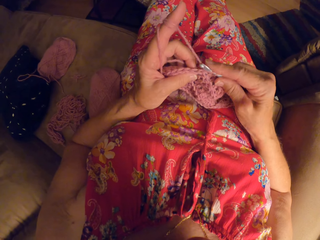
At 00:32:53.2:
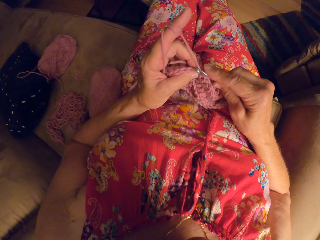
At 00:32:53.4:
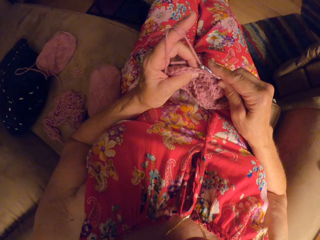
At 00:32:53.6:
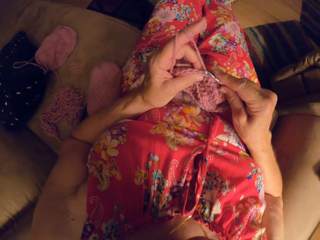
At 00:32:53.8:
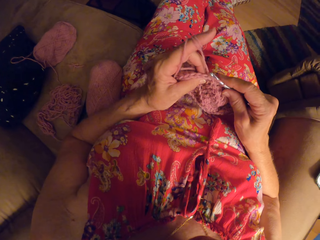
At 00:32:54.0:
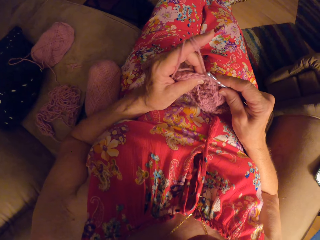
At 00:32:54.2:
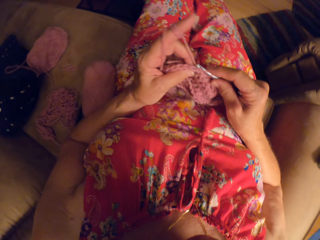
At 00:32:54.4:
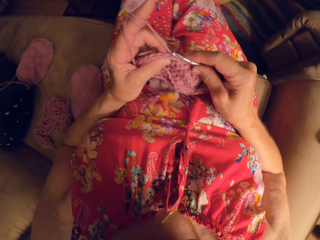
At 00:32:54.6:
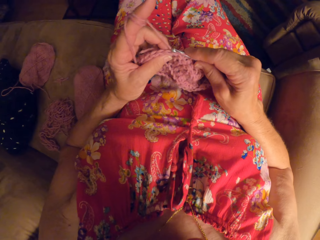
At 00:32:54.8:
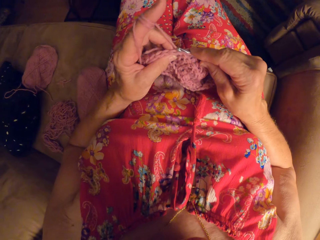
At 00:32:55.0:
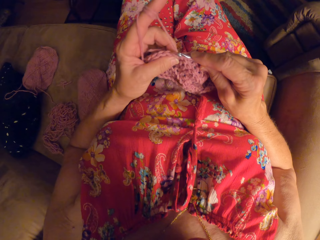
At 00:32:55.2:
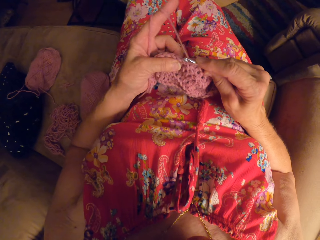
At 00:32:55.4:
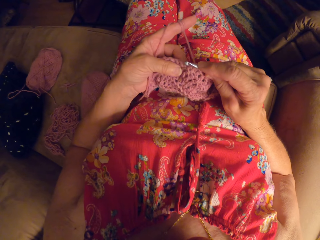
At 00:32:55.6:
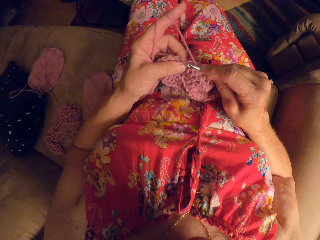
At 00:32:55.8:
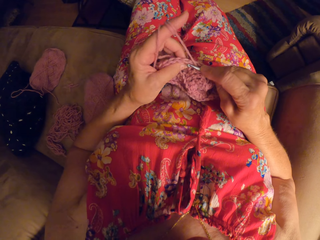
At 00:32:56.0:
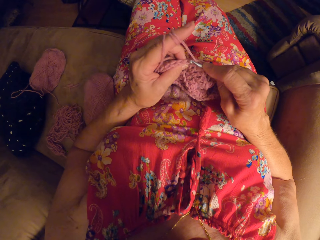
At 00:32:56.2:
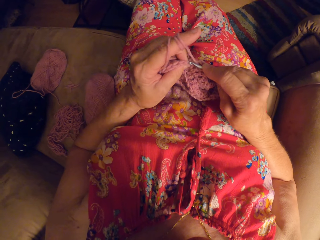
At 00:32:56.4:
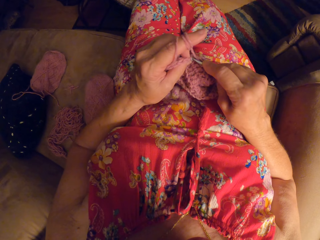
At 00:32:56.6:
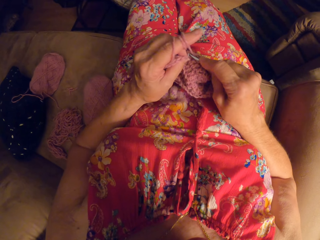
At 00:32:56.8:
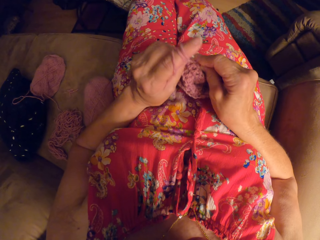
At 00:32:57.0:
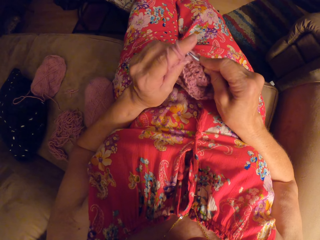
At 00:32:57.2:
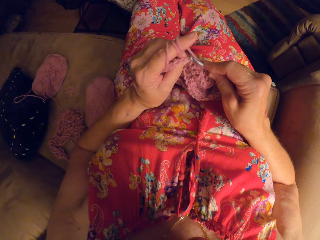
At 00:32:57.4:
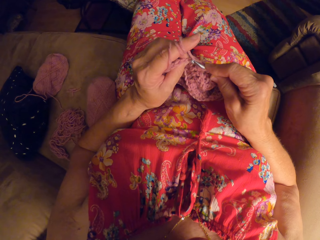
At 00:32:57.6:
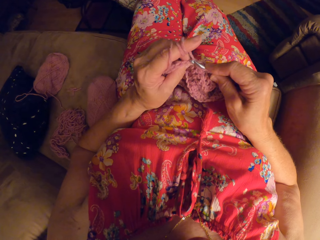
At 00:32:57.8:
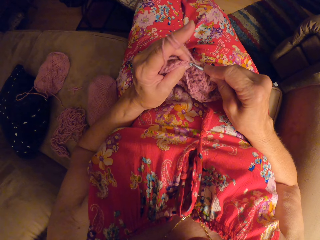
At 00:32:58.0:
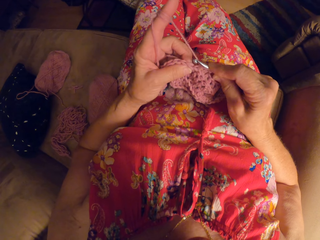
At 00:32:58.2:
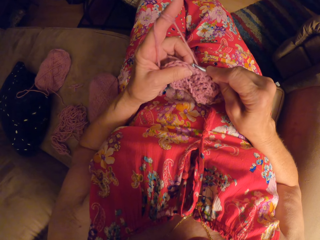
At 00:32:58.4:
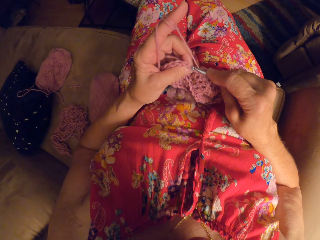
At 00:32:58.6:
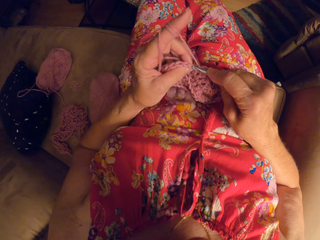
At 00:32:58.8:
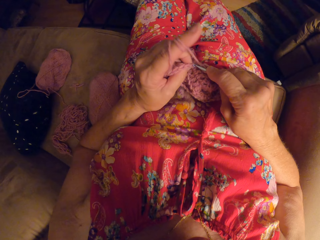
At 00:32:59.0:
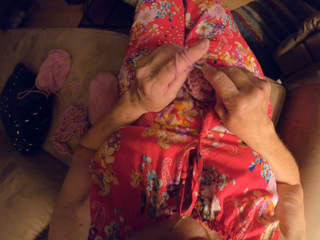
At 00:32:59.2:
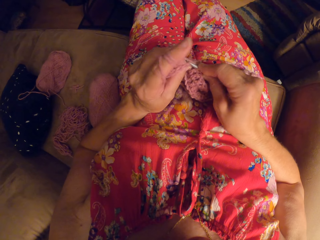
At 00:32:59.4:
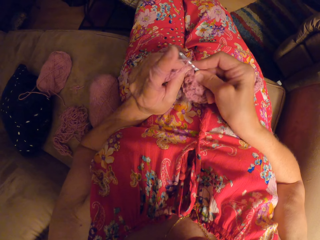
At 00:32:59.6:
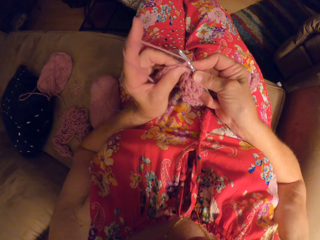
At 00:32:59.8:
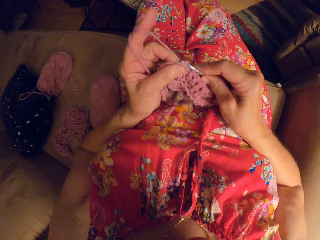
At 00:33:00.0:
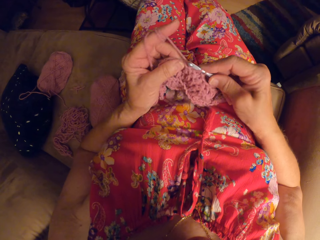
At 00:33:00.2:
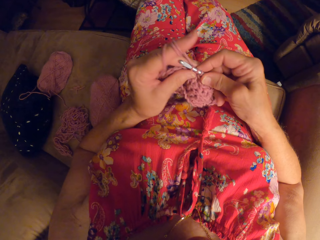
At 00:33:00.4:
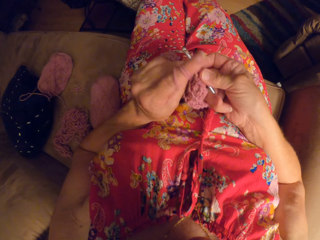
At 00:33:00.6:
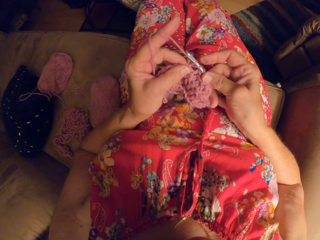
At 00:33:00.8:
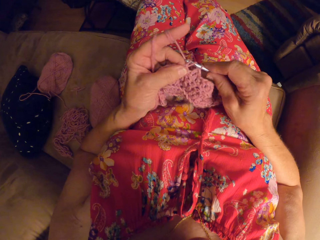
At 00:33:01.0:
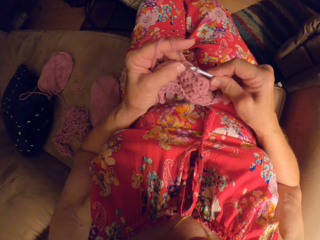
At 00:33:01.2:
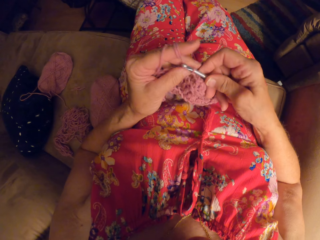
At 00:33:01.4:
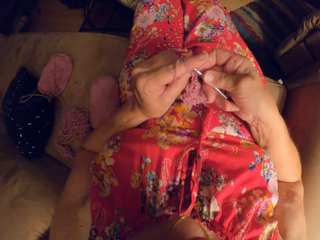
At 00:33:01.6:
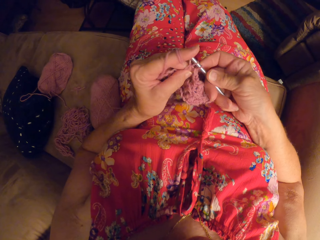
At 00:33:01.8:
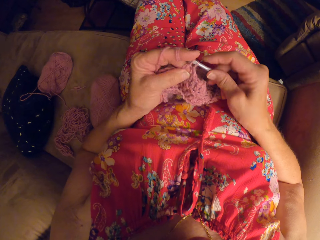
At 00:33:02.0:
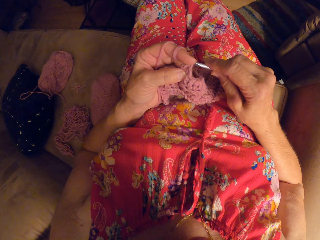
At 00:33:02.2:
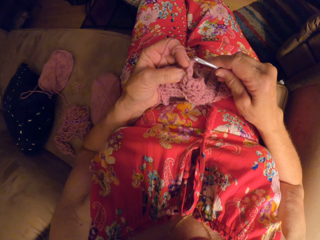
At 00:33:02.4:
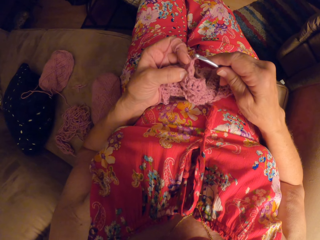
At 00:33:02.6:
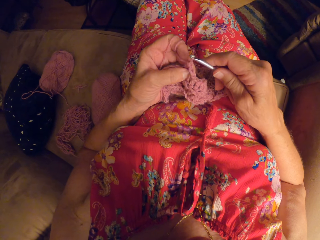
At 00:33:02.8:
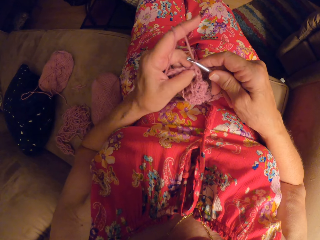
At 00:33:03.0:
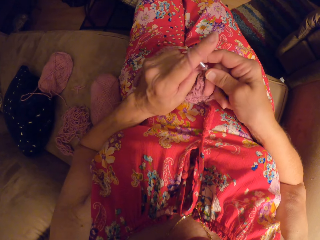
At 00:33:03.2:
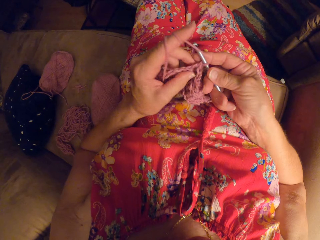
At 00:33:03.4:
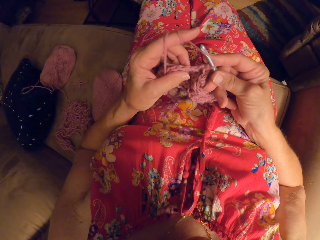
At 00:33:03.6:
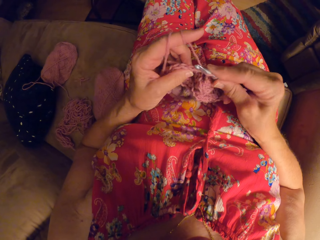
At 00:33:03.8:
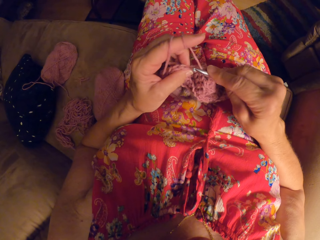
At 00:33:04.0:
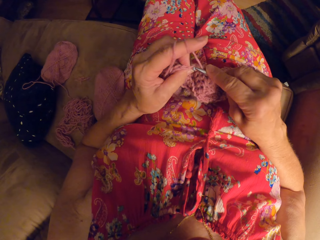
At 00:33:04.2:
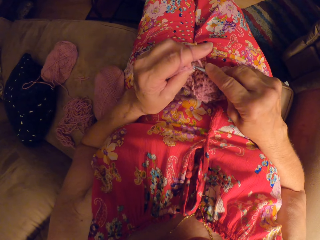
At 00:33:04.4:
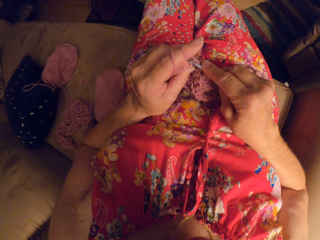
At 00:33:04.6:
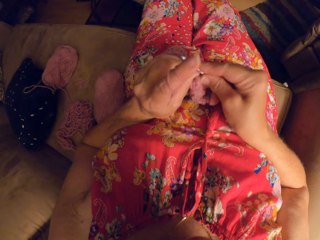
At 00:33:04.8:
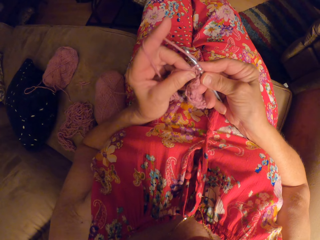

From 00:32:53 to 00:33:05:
The camera wearer crochets with the yarn and the crochet hook.

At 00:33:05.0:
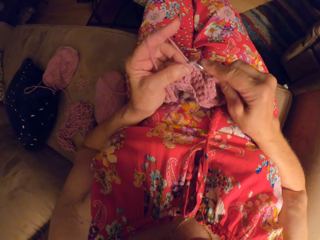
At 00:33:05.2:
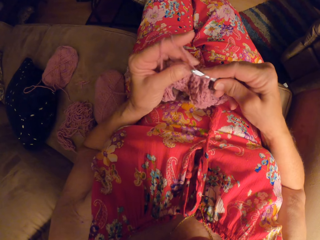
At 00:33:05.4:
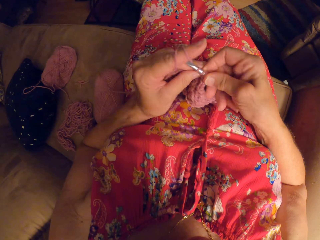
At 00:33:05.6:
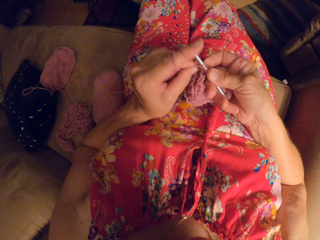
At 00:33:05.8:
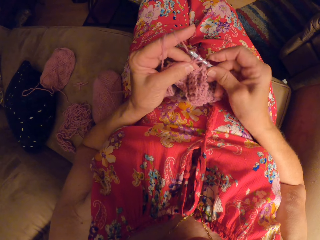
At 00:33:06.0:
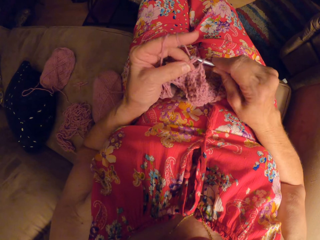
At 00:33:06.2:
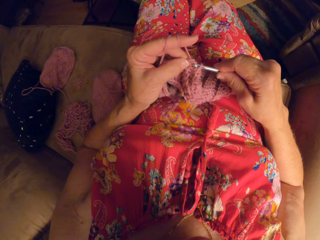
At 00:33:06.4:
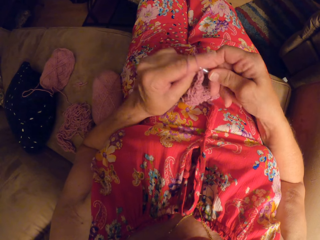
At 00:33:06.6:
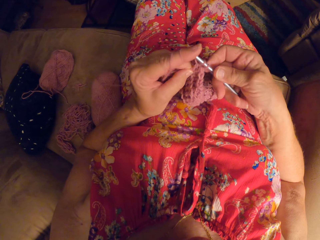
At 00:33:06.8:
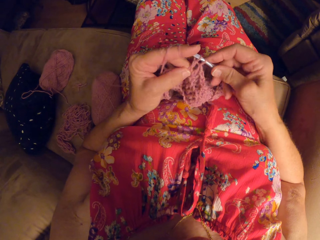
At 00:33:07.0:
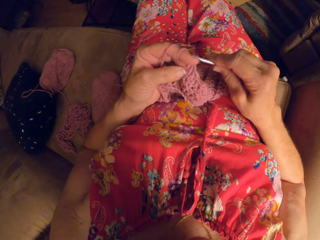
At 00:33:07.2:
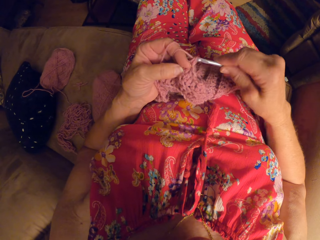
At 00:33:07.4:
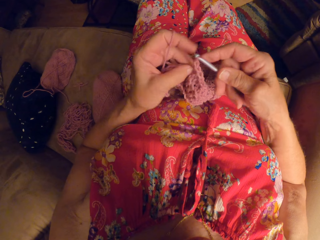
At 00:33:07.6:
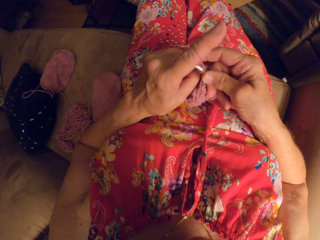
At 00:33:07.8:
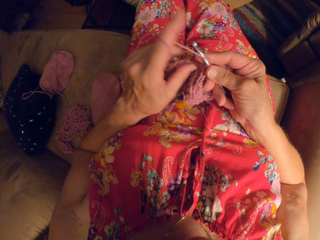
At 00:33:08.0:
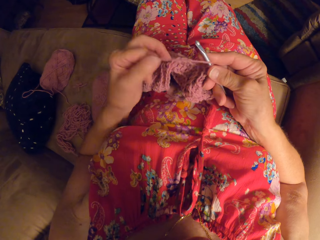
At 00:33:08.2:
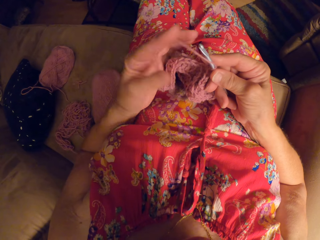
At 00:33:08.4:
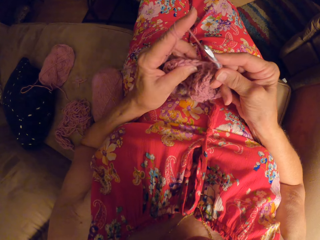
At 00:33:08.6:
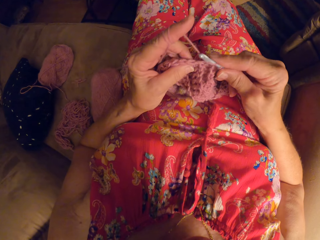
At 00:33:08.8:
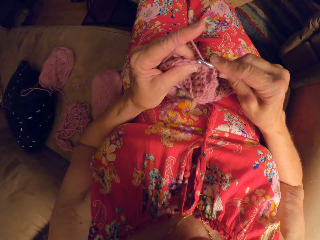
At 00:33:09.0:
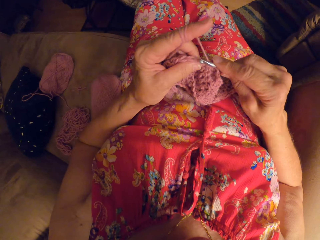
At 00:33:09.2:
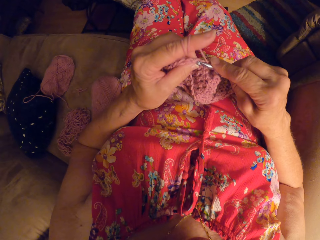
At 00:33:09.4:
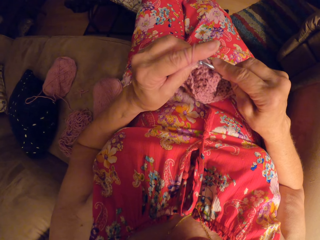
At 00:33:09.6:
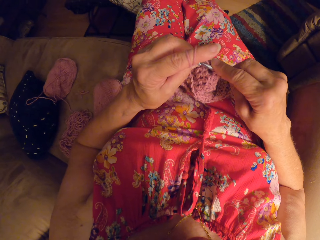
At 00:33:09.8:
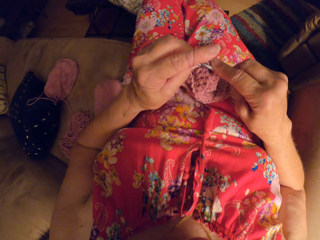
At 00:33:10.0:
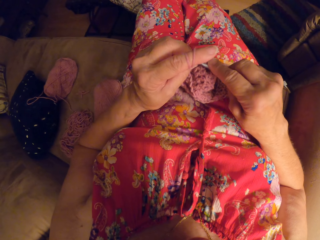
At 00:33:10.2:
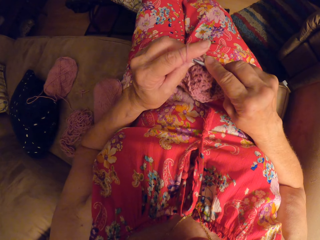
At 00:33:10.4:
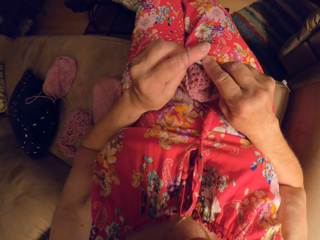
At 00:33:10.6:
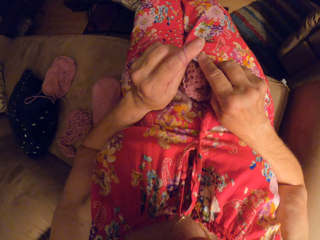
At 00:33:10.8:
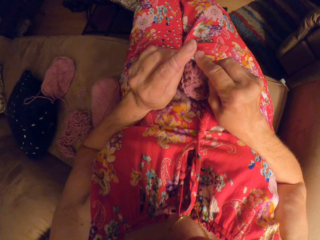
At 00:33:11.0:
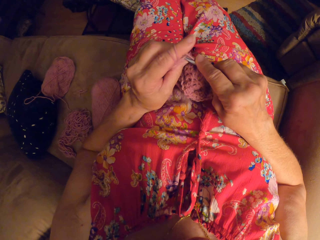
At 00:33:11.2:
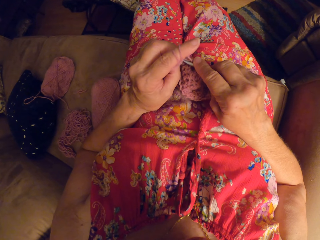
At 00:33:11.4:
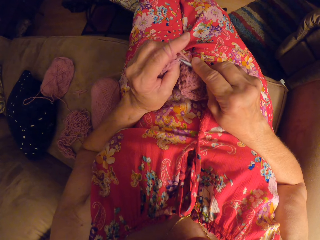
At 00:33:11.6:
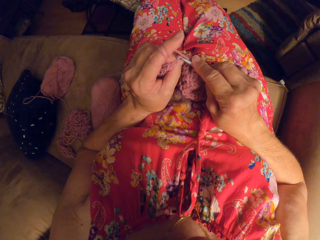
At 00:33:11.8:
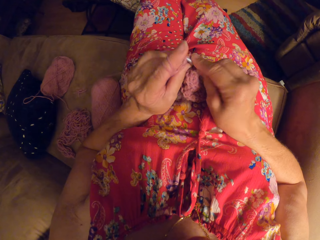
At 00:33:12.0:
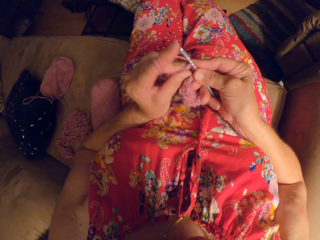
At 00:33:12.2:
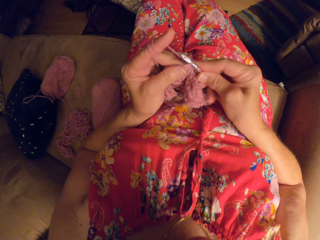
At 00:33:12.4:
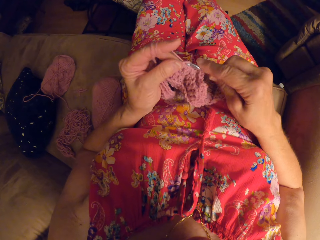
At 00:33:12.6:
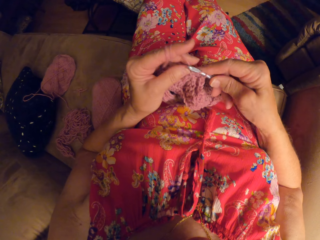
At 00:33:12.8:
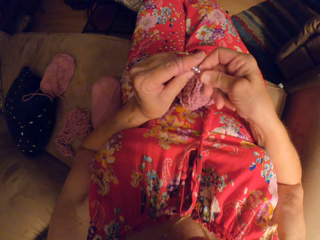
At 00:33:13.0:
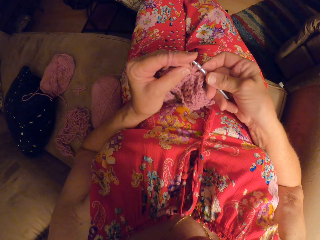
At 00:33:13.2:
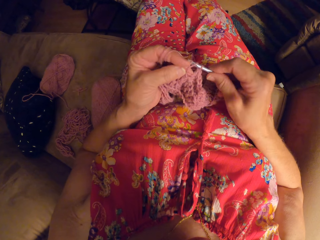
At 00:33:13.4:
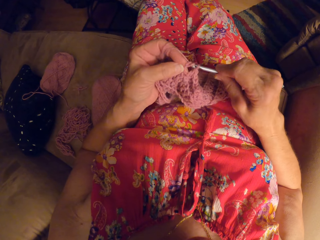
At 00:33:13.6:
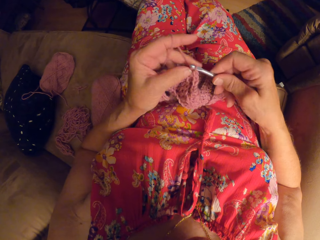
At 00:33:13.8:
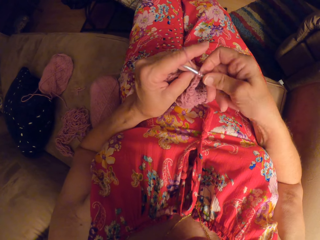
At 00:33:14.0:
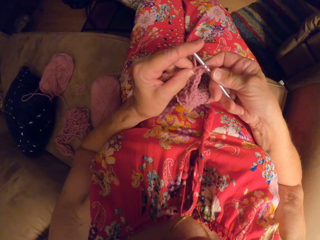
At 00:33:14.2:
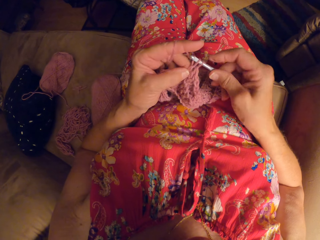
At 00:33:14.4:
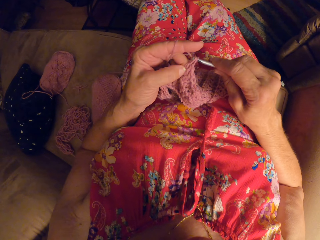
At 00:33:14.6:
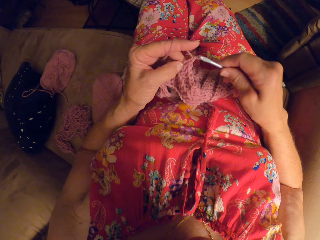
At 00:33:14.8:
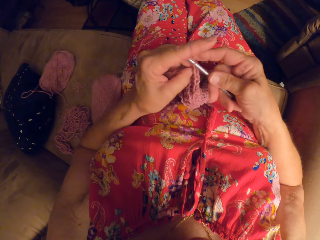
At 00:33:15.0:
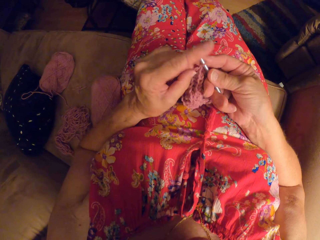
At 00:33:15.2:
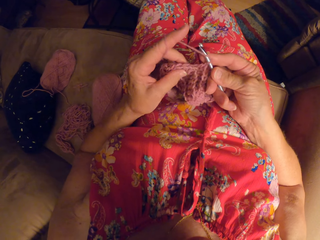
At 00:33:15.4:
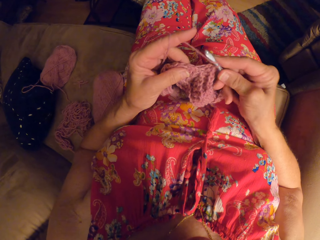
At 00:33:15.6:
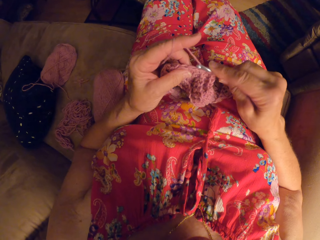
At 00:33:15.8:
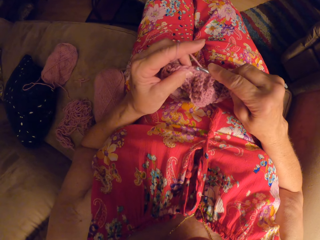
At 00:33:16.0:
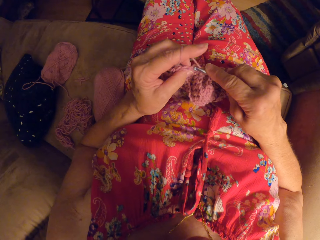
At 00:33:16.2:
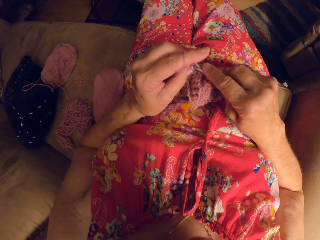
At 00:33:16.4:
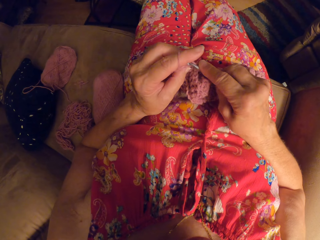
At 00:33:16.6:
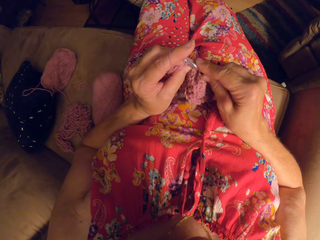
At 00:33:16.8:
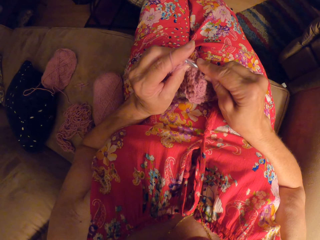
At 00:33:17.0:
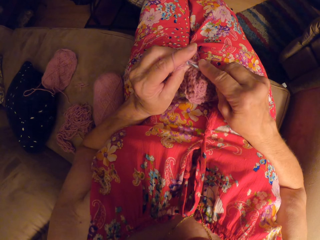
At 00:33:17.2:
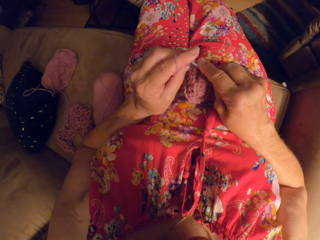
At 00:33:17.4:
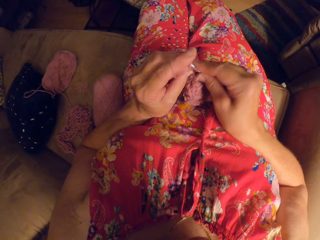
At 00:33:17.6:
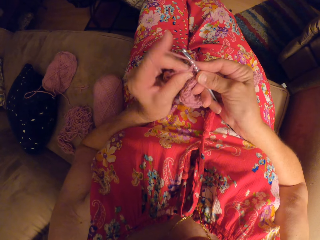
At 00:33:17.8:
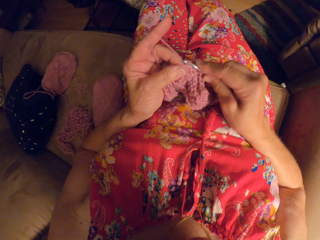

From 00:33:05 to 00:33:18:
The camera wearer rolls the yarn on her left hand. She crochets with the yarn and the crochet hook.
